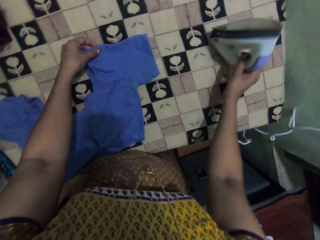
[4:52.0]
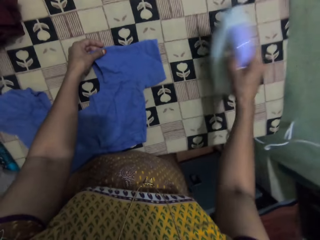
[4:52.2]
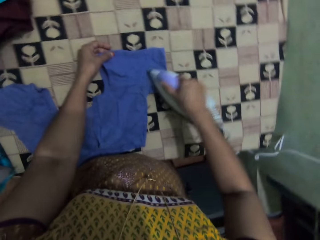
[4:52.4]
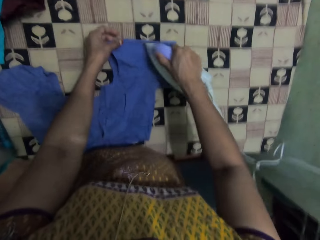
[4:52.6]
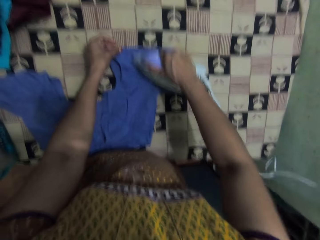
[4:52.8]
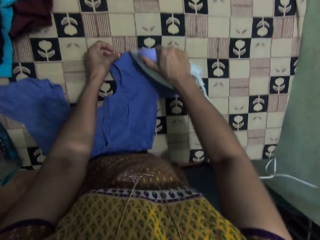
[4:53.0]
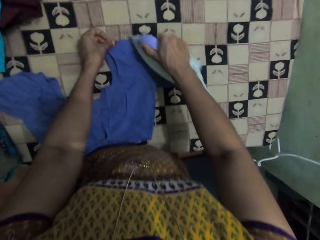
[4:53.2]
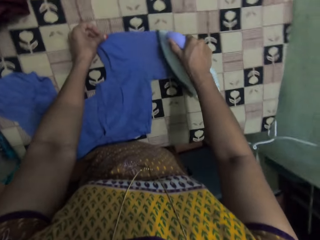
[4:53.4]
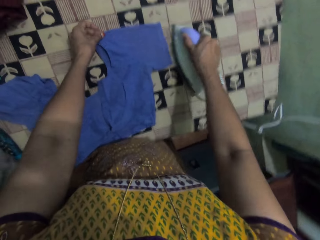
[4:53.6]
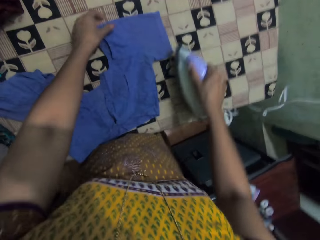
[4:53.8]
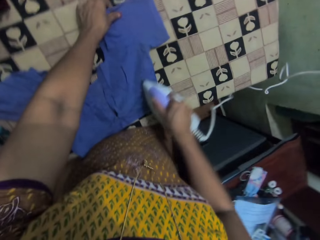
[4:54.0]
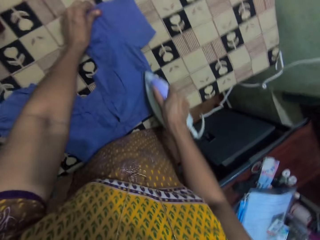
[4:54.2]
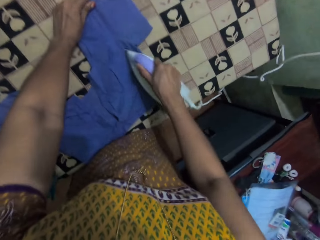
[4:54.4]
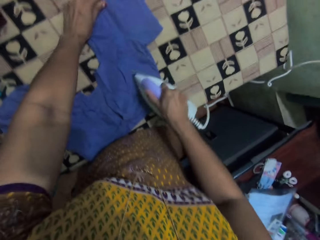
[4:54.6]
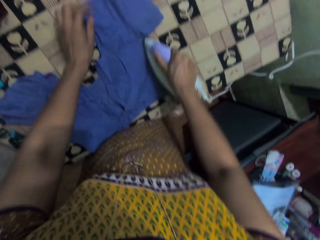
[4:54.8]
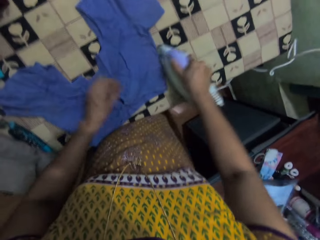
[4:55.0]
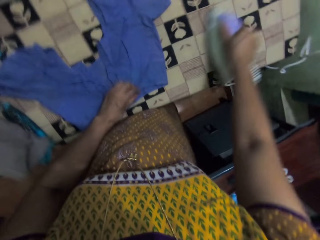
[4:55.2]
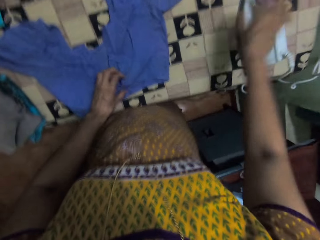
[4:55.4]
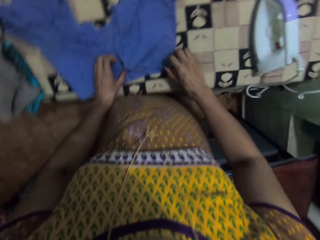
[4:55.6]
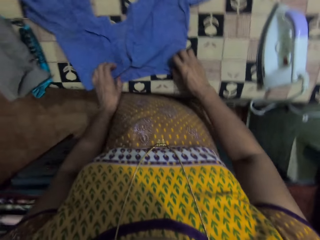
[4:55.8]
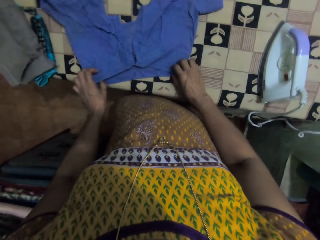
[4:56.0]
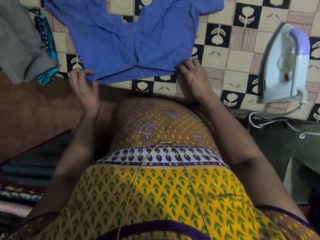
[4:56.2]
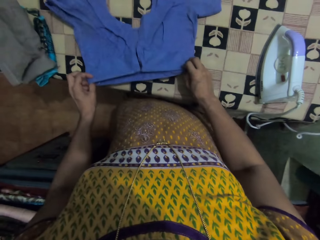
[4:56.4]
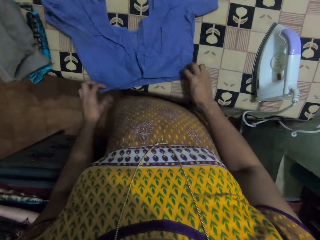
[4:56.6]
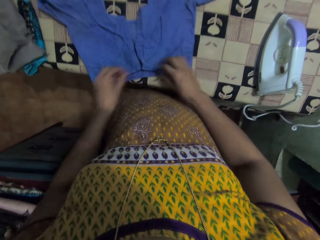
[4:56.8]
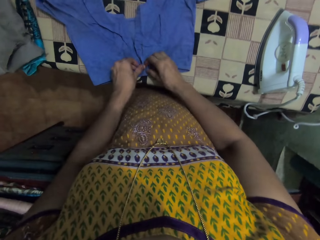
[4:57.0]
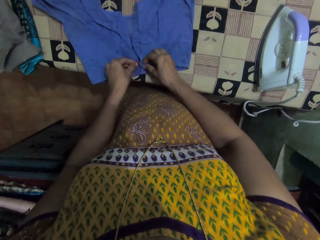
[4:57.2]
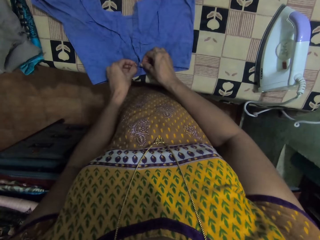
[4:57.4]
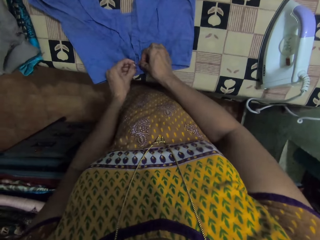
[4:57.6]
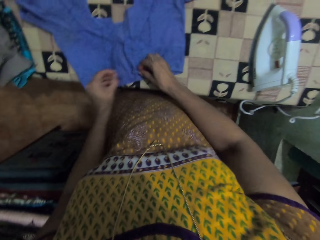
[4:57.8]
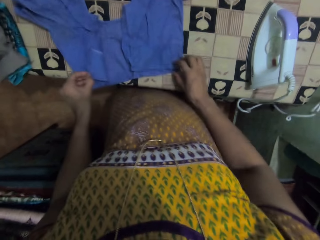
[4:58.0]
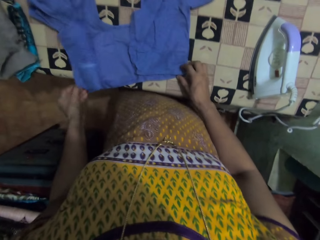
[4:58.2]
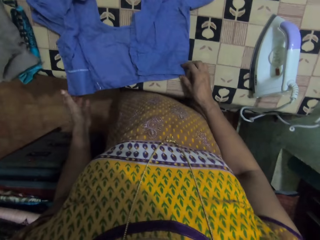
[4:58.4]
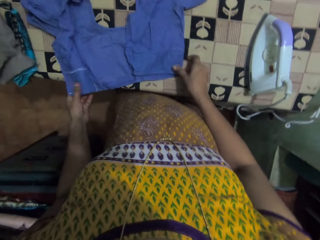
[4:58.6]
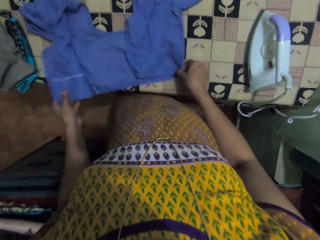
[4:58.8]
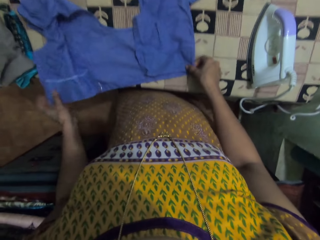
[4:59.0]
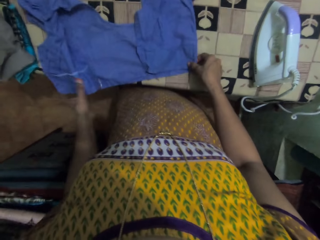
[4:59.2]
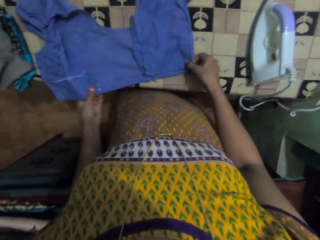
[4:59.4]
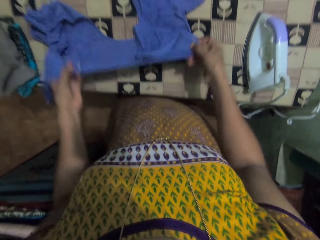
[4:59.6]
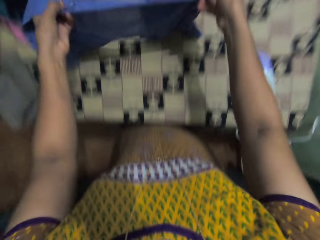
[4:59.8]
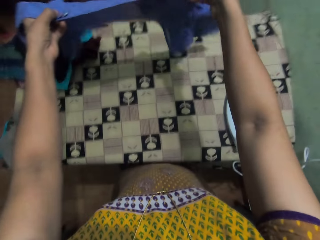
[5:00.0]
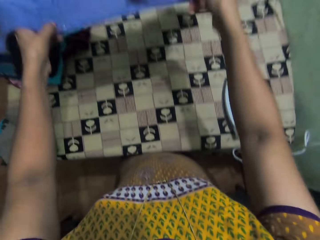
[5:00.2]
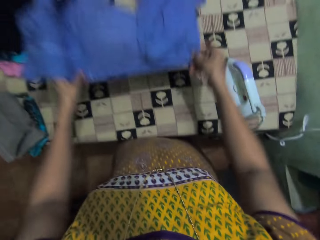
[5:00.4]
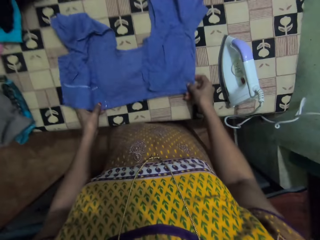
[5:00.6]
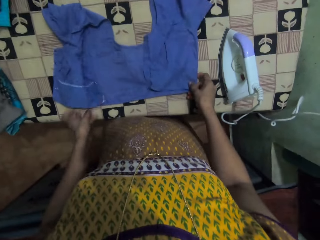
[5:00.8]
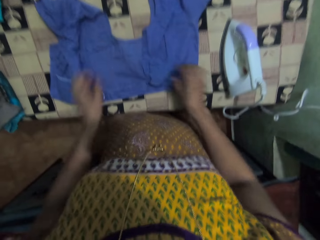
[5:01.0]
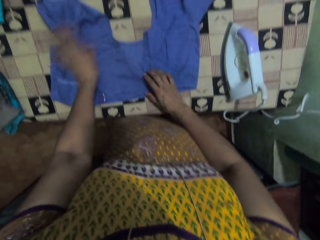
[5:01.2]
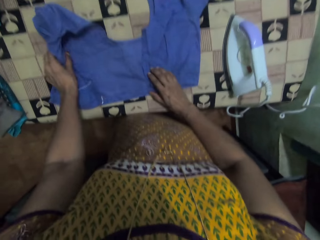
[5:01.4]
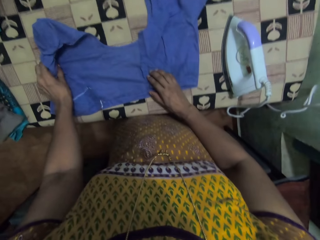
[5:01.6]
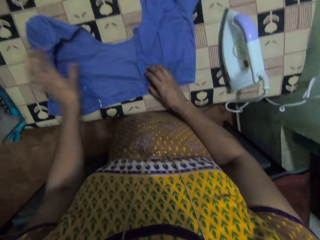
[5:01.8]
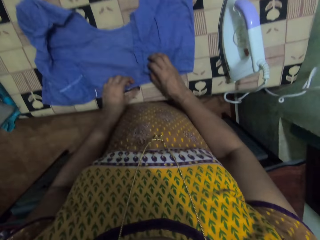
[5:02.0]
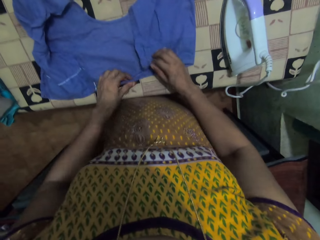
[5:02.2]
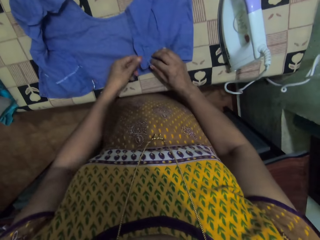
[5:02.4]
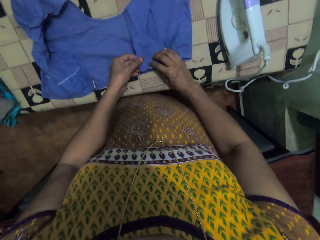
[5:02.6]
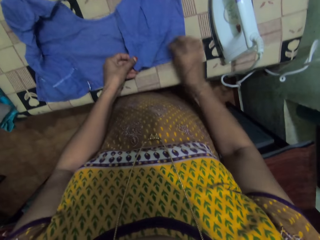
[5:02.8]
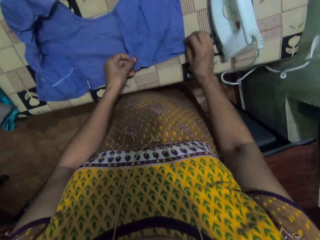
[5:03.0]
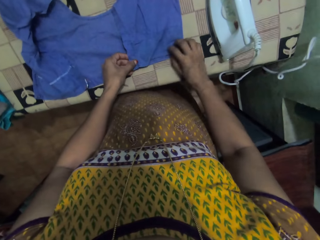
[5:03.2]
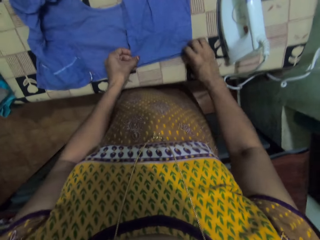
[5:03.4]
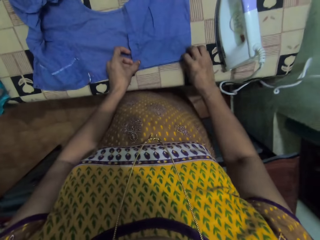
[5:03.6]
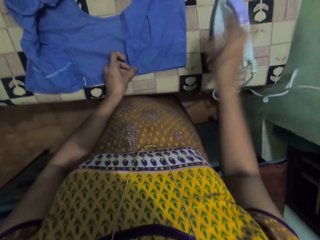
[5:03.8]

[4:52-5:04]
The camera wearer takes the iron. They iron the blouse. They drop the iron and hold the blouse. They adjust the cloth. They unbutton the blouse, move the blouse, lift the blouse, drop the blouse and align the blouse.

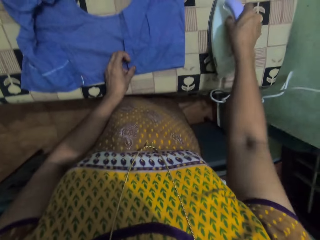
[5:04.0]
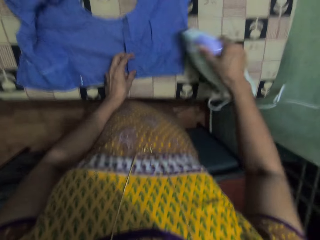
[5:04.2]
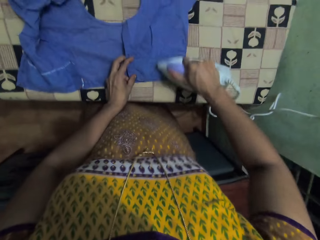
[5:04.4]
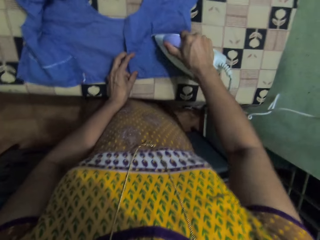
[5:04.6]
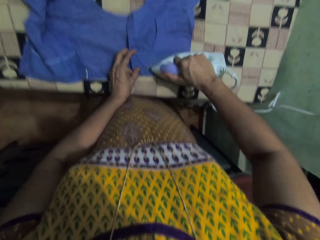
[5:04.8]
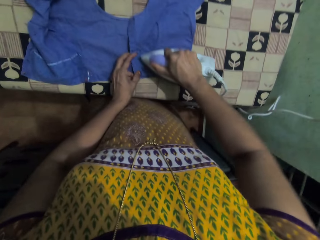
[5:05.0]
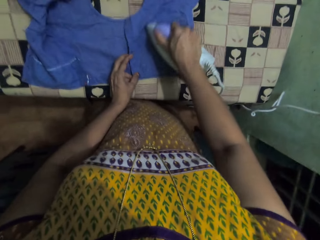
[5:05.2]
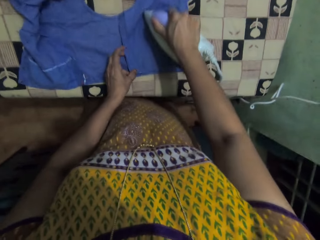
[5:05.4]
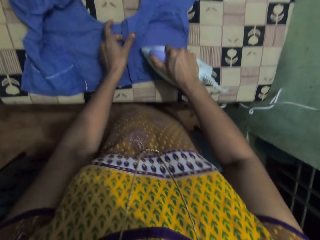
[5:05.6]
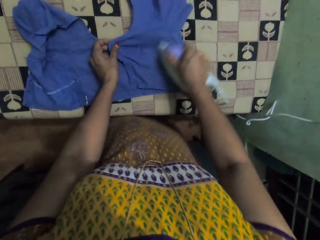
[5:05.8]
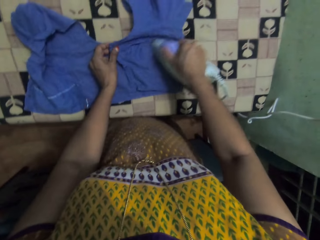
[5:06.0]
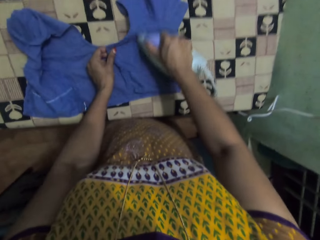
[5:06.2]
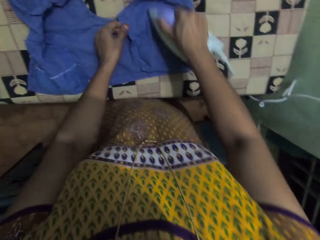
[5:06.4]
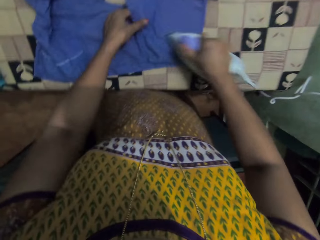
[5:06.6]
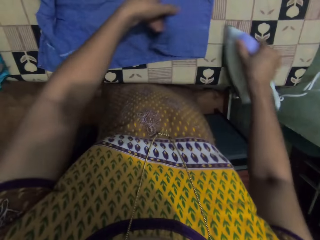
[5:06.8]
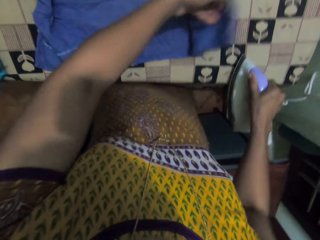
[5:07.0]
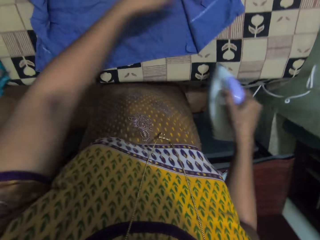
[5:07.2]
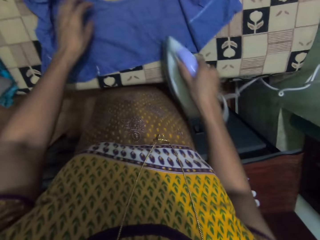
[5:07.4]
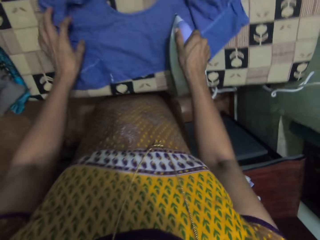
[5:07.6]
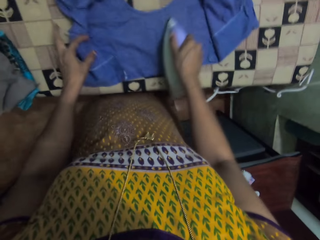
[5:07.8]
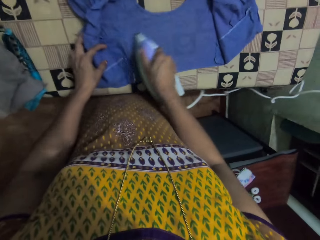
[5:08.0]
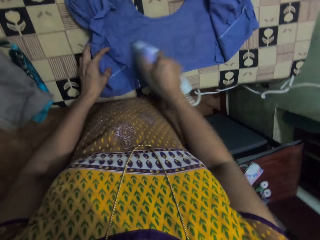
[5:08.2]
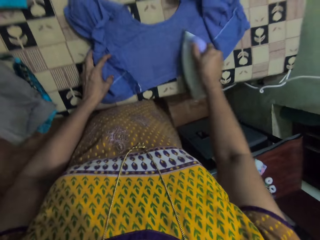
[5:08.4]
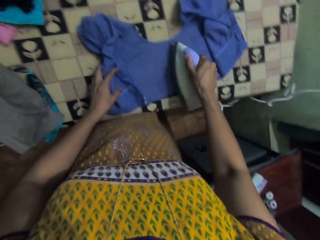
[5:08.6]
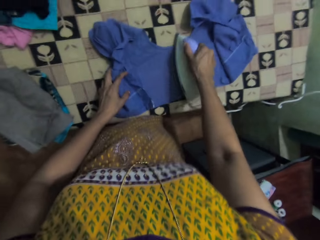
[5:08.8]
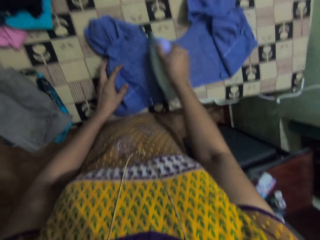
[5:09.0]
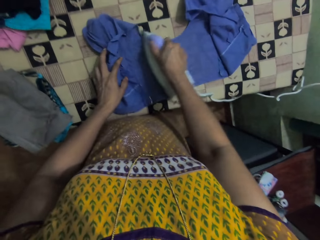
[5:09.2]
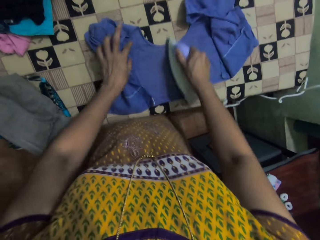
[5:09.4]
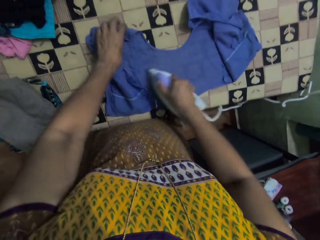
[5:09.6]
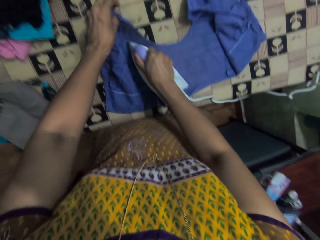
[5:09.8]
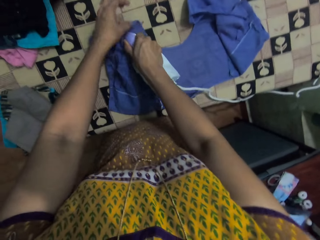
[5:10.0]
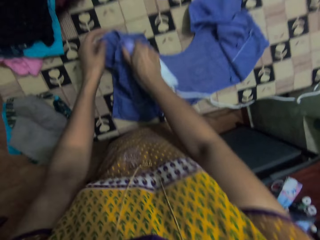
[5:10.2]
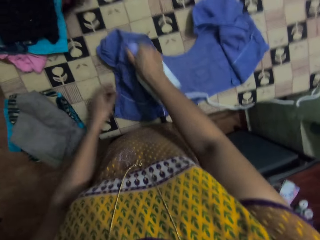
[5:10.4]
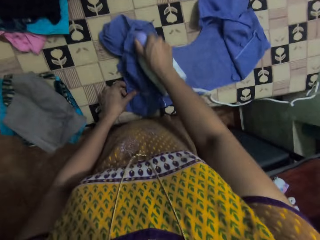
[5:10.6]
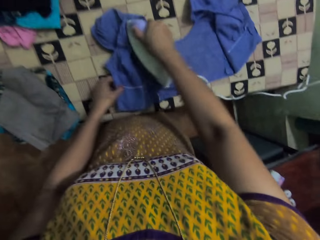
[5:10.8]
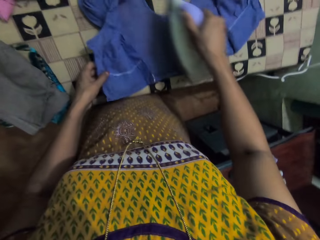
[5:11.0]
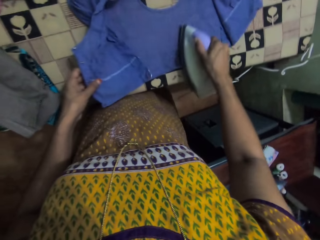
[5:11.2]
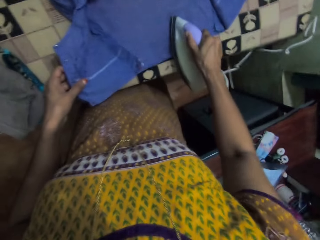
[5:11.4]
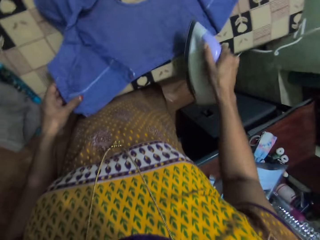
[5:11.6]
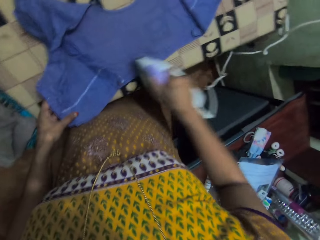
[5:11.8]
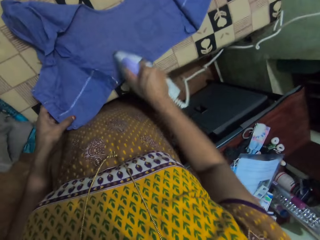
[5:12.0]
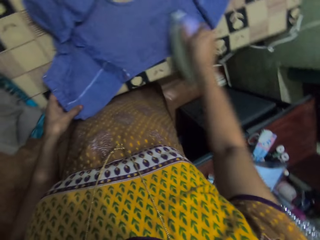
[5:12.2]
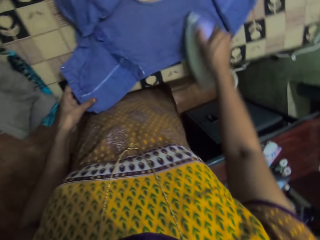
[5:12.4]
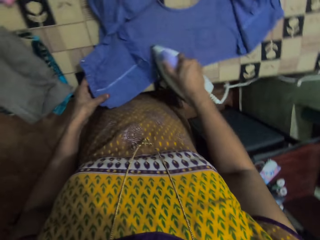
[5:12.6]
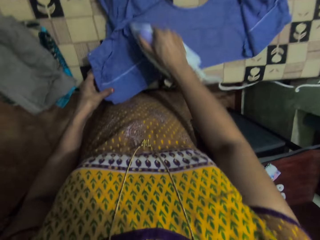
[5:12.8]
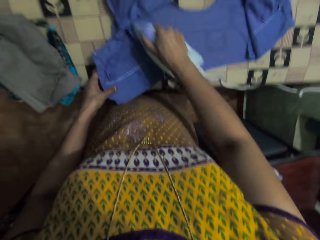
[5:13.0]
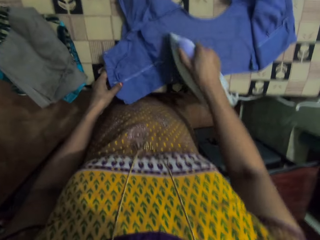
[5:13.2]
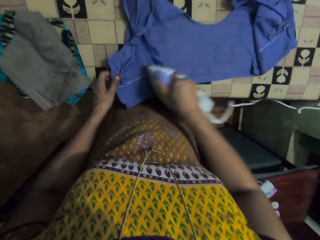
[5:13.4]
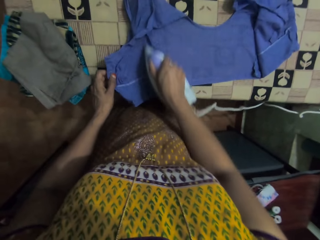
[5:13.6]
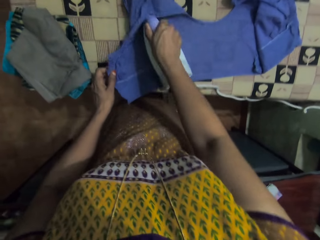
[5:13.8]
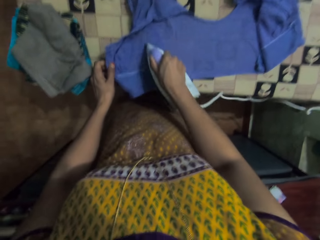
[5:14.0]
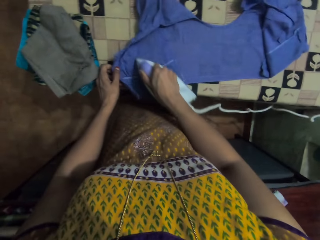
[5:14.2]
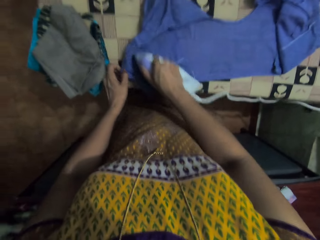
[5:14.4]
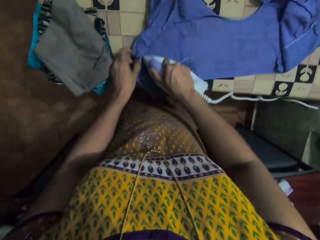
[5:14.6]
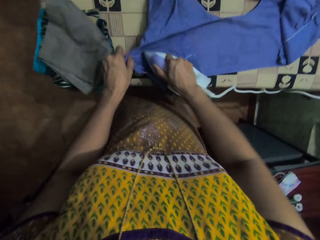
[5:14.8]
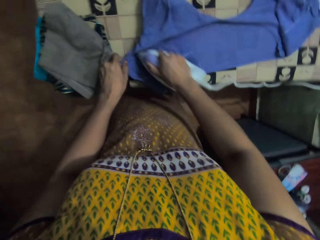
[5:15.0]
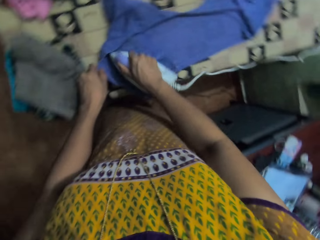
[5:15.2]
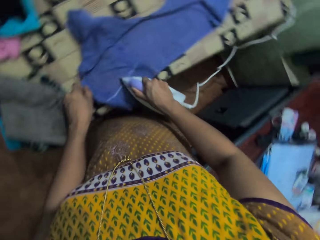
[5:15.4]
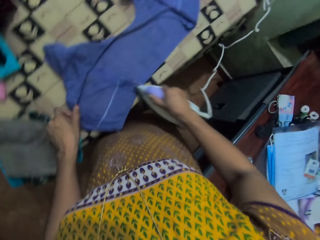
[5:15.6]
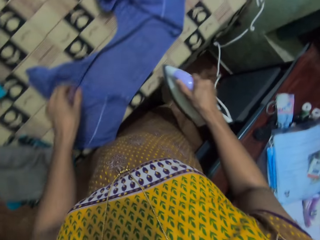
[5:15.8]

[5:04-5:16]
The camera wearer takes the iron. They iron the blouse. They reposition the blouse. They iron the blouse.
